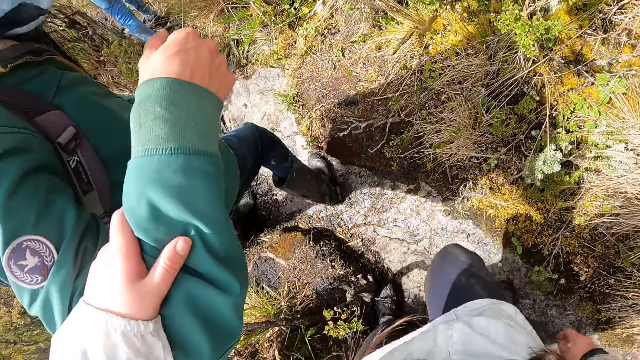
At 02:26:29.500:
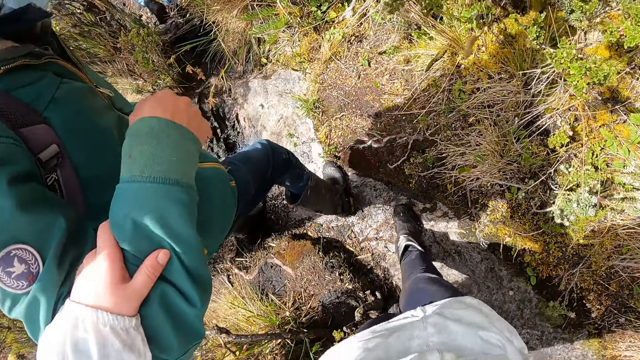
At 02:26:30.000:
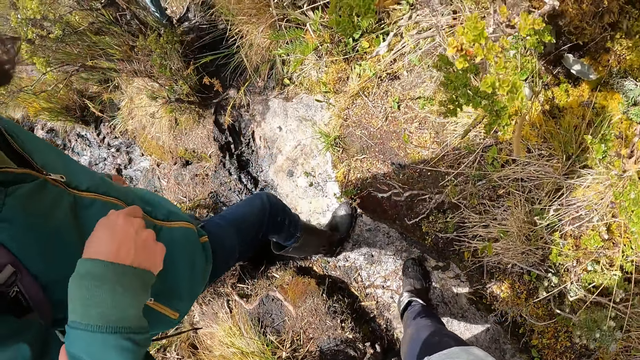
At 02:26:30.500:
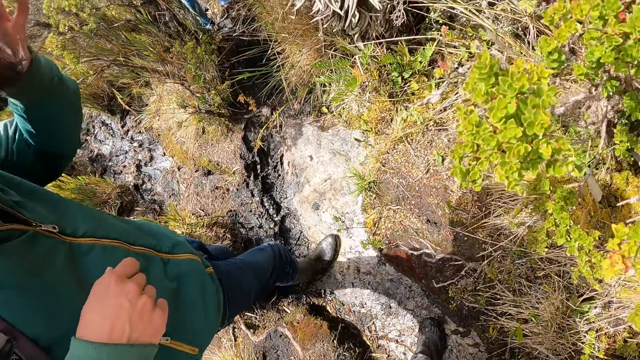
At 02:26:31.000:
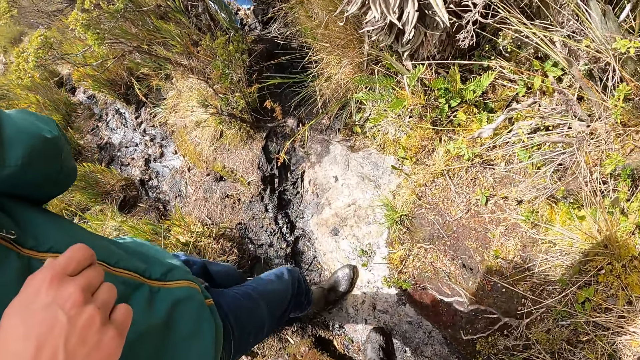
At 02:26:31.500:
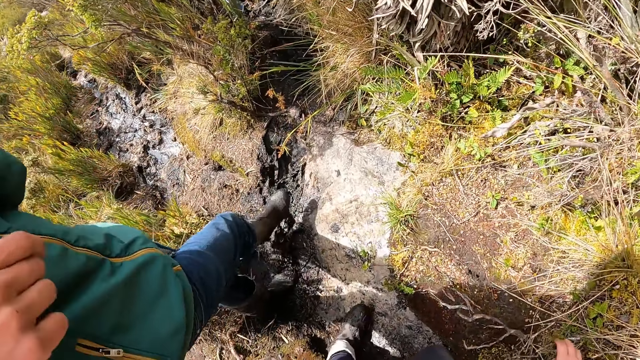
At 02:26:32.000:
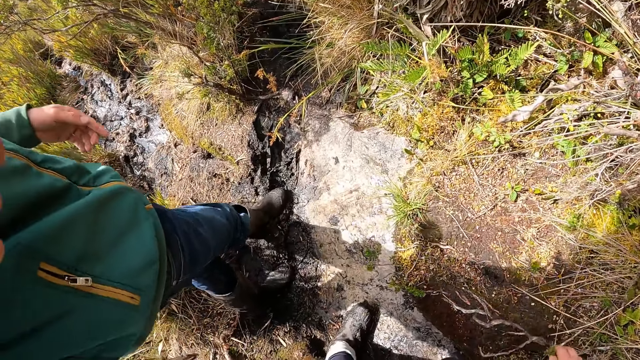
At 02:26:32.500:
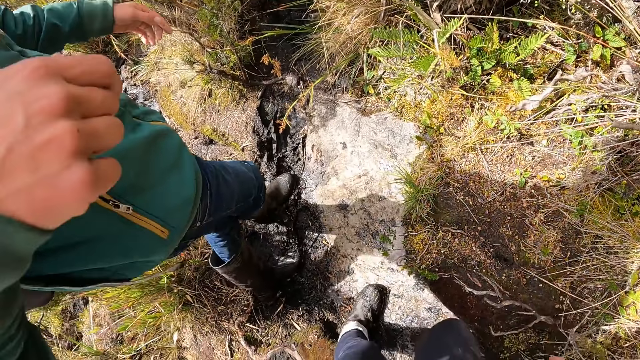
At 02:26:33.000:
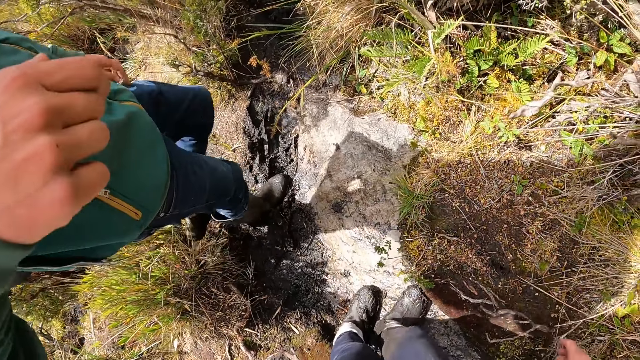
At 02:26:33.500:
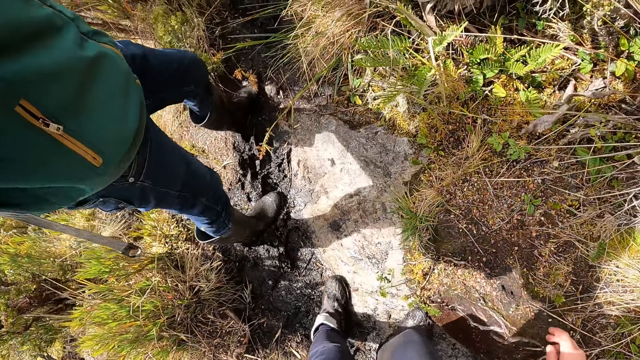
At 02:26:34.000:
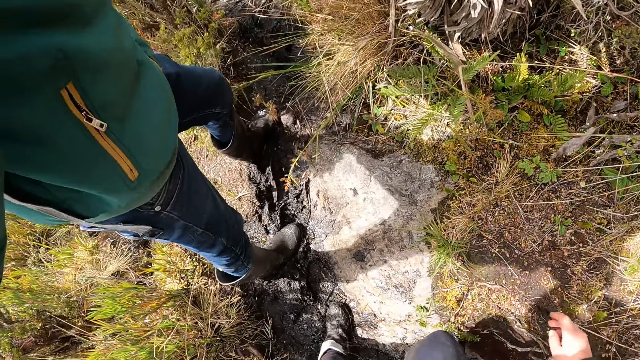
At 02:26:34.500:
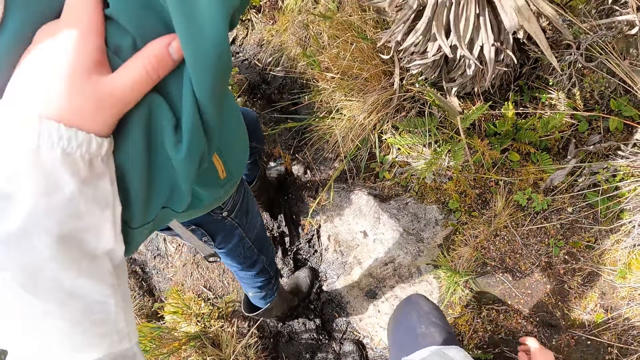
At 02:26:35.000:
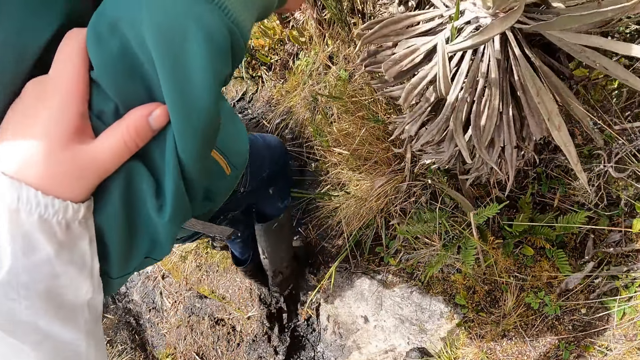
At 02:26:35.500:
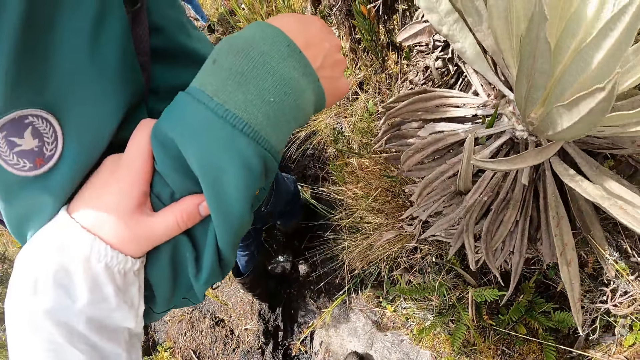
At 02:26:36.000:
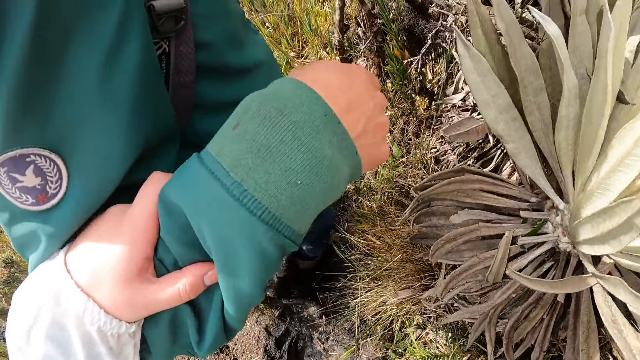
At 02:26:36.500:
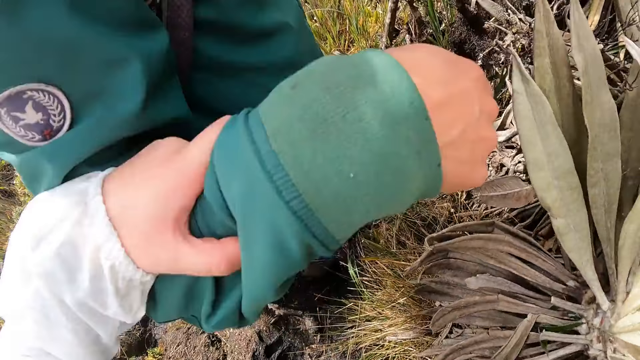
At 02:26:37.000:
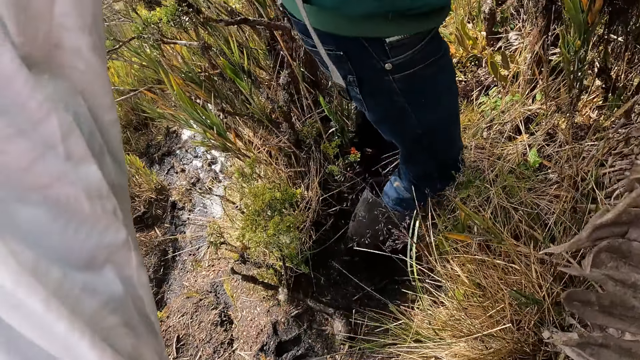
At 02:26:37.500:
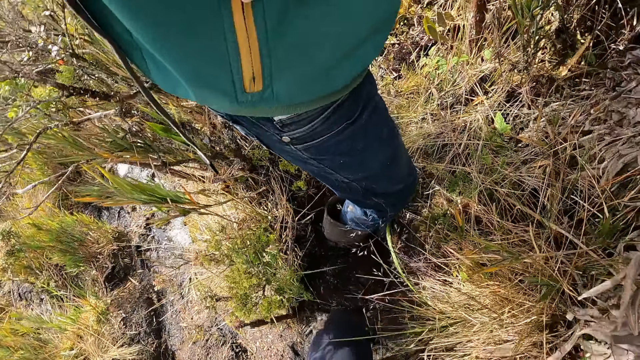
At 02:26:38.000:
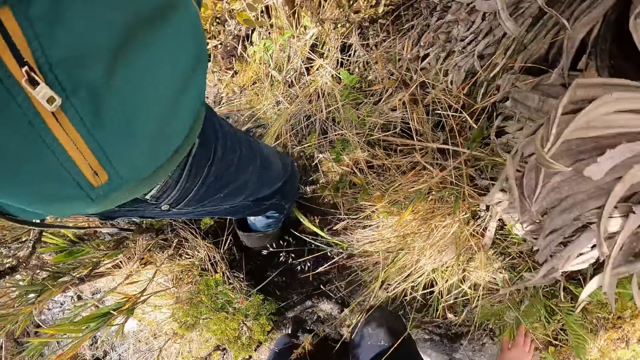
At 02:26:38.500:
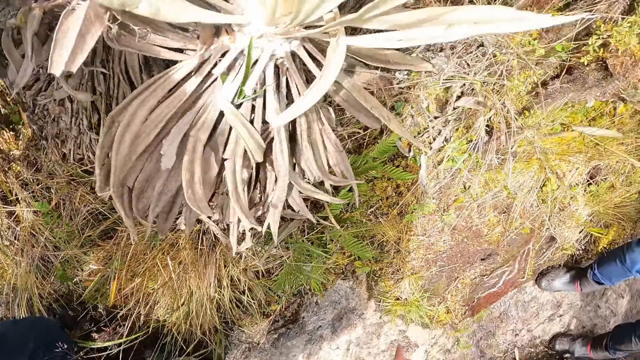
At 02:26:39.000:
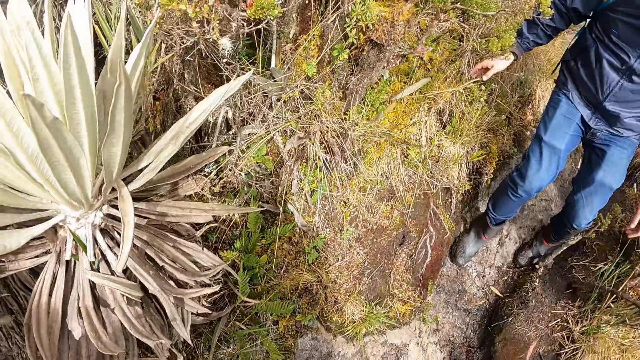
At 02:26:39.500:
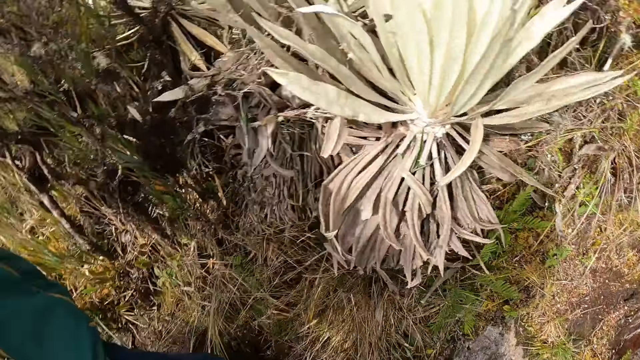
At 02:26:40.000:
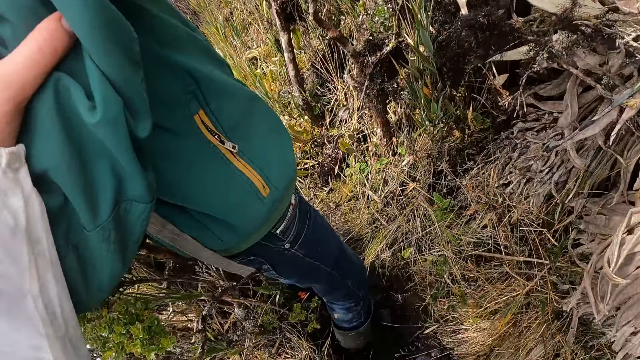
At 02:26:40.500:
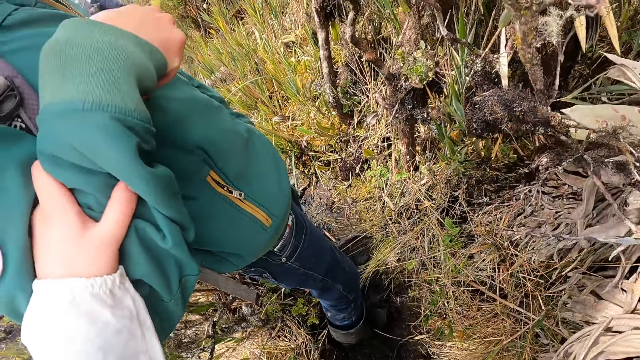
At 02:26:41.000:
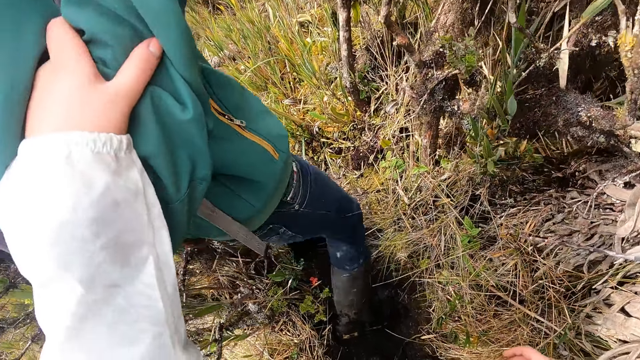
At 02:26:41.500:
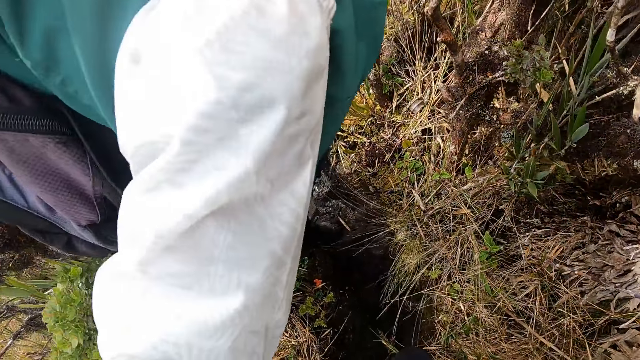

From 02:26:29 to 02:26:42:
The camera wearer walks down the hill. They look around.

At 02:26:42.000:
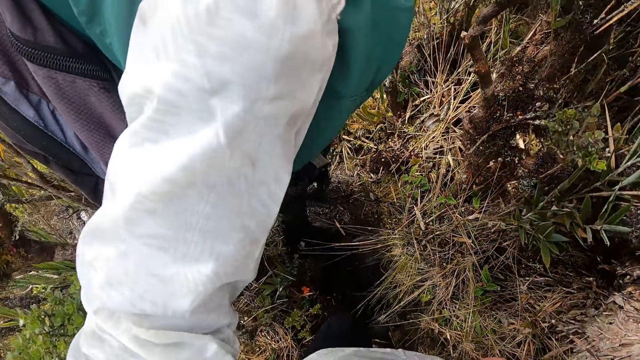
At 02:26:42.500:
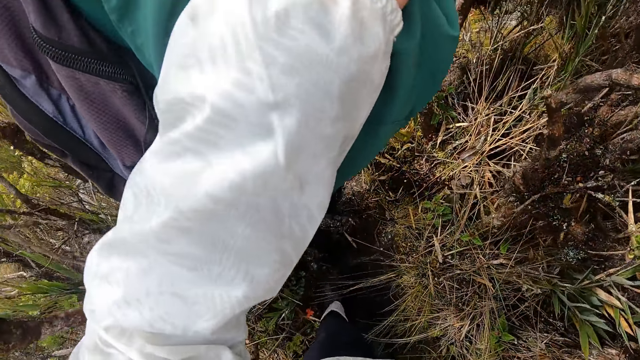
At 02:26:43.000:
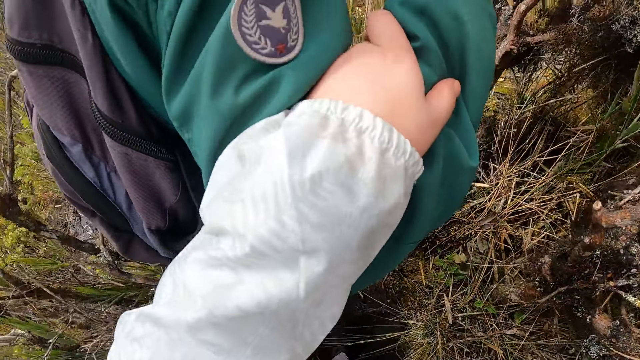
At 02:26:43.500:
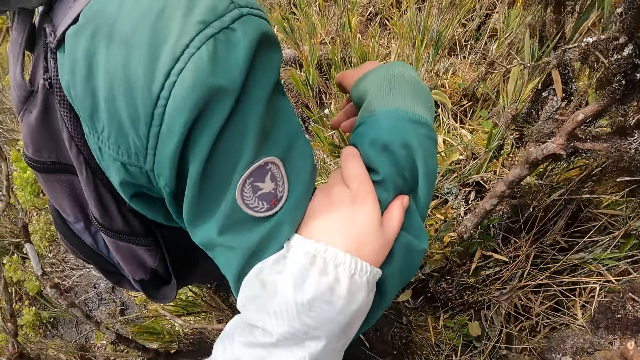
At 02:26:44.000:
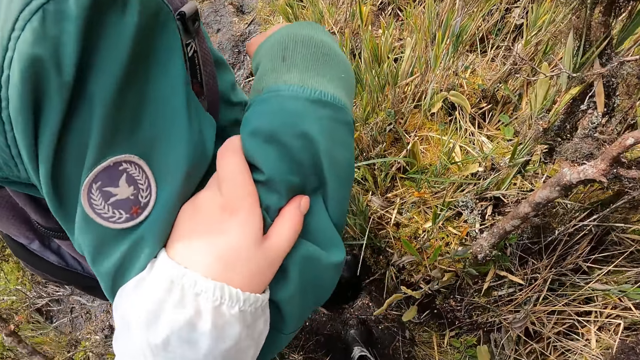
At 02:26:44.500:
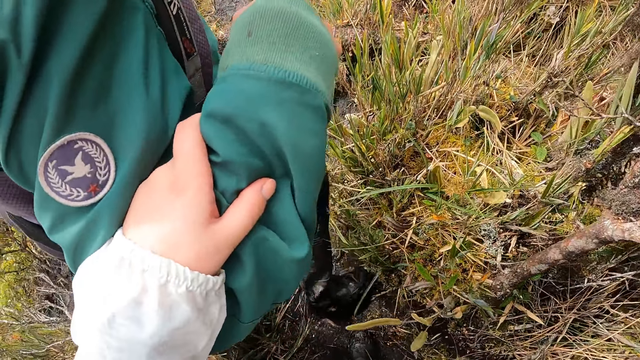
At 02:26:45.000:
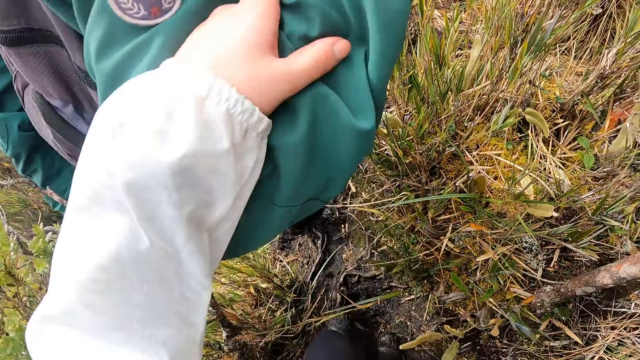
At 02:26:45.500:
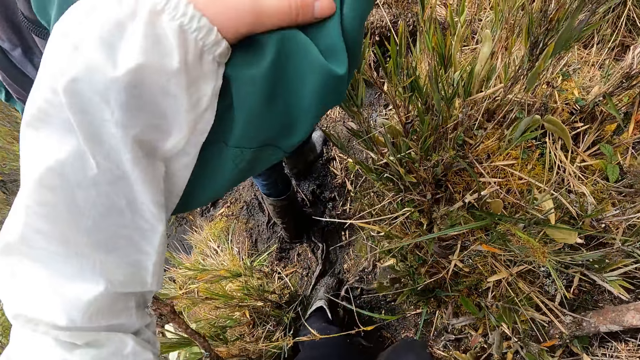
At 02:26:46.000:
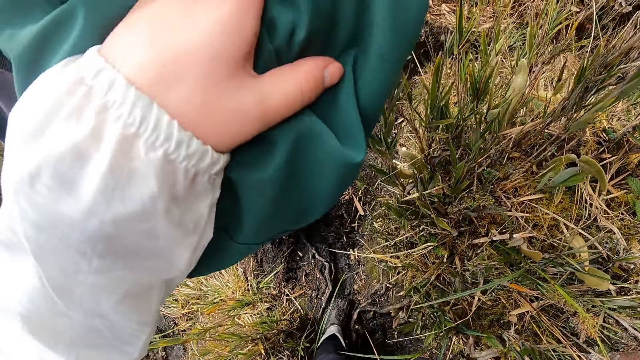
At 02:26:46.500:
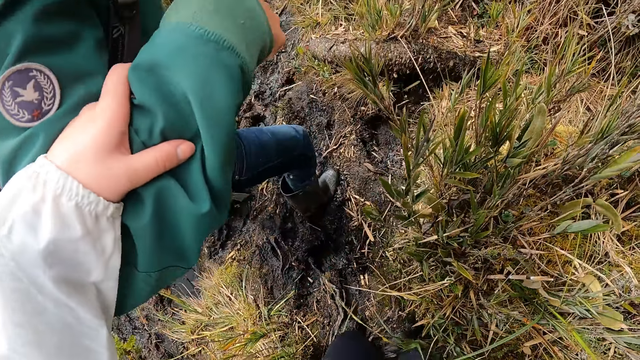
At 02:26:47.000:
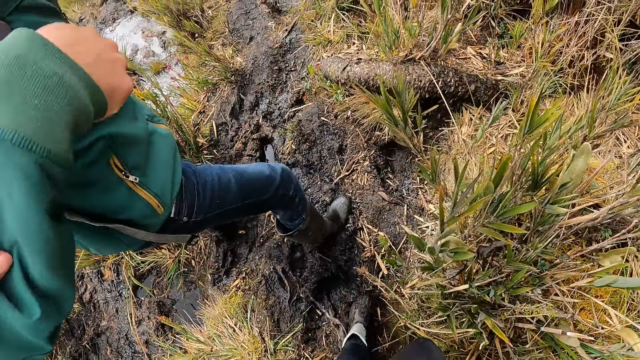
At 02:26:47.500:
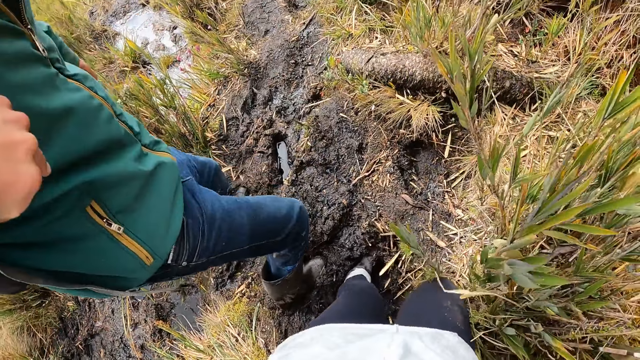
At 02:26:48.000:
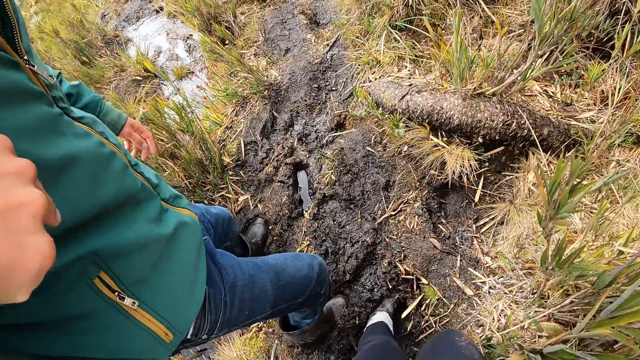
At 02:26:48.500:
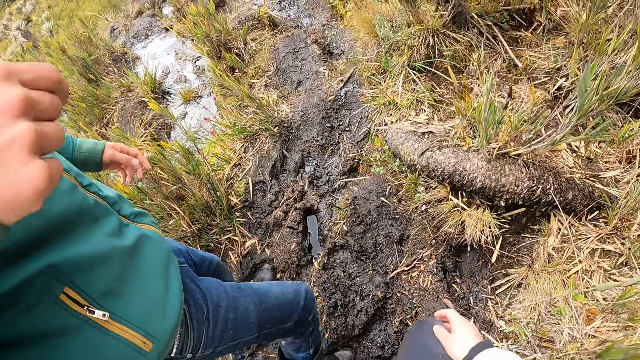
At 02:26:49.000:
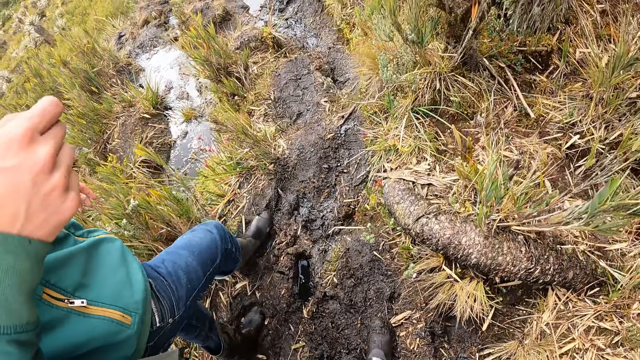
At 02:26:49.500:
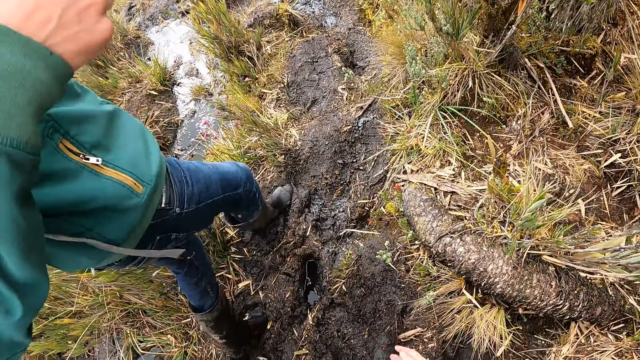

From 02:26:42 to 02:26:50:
The camera wearer leans on a person. They move around.
